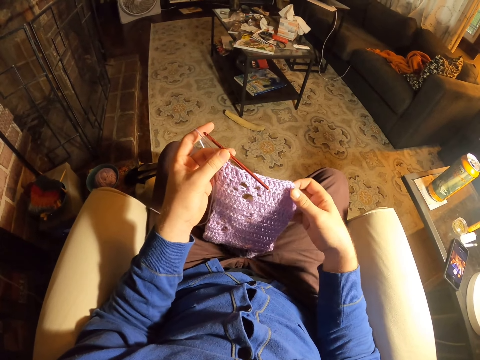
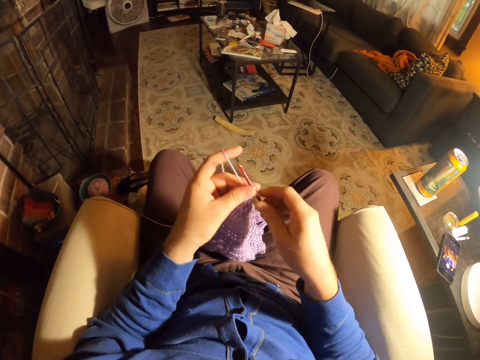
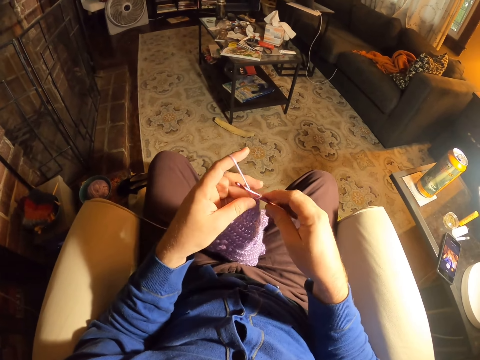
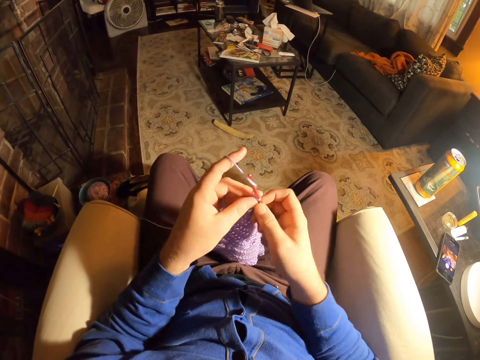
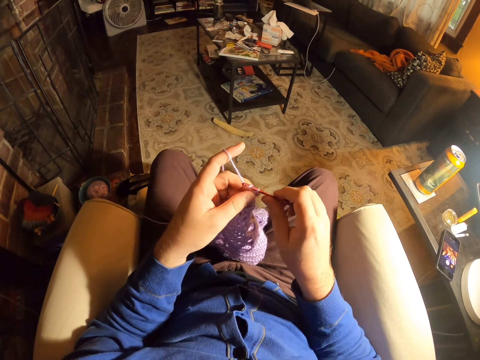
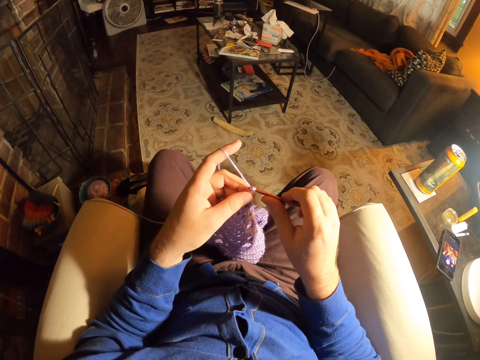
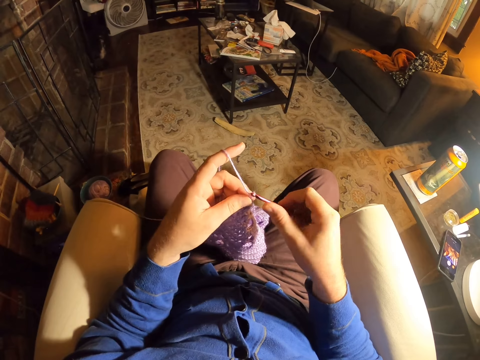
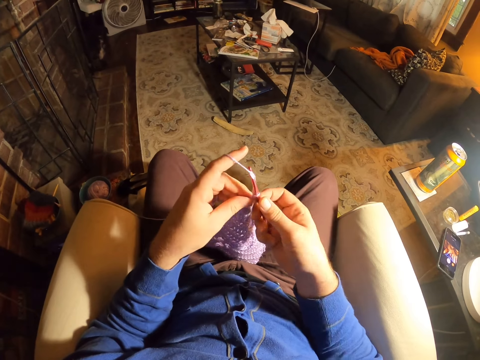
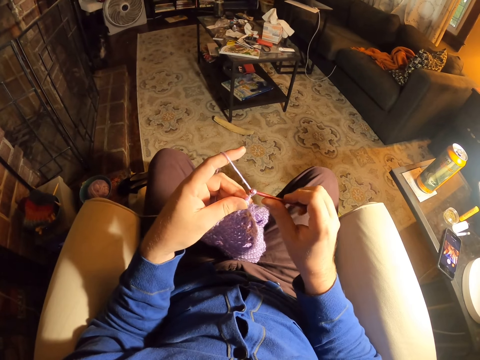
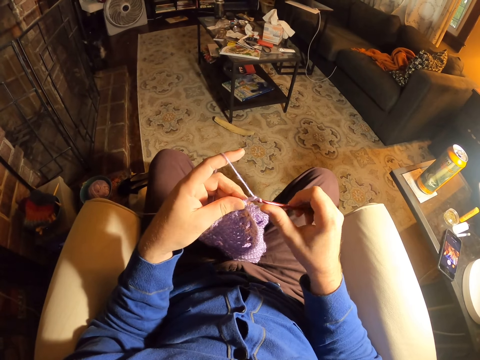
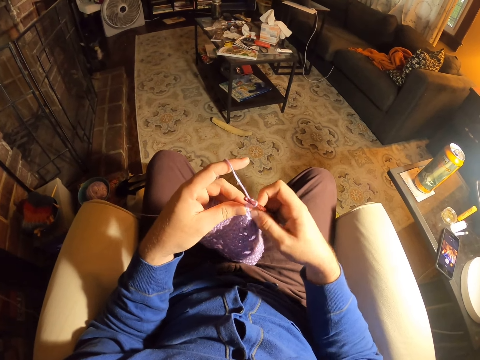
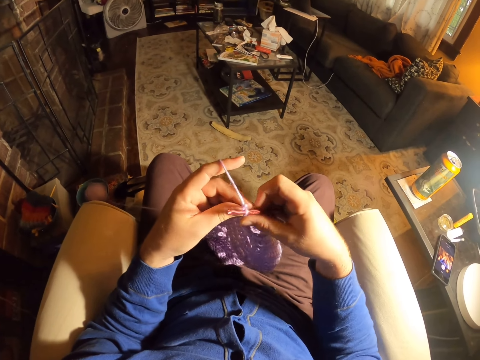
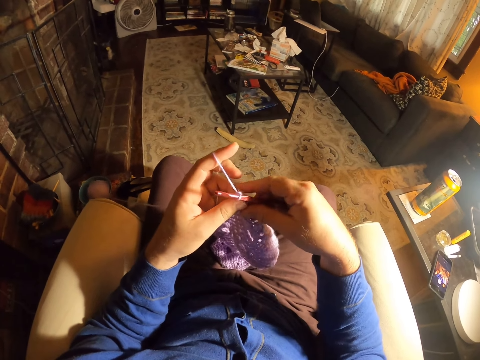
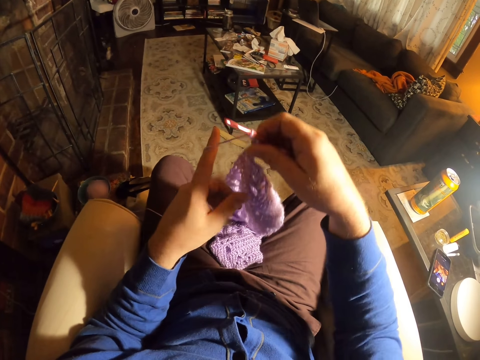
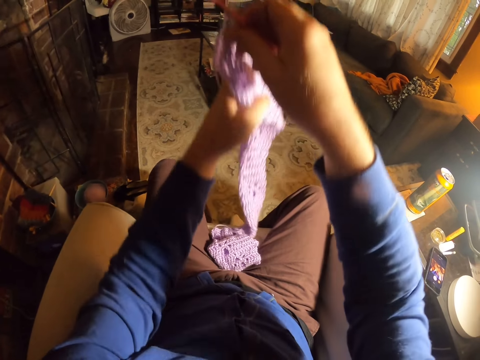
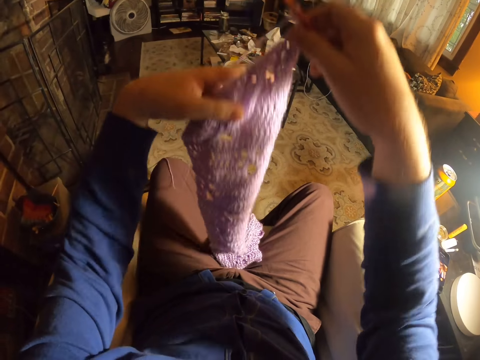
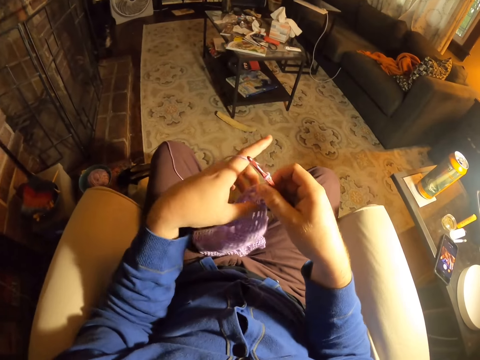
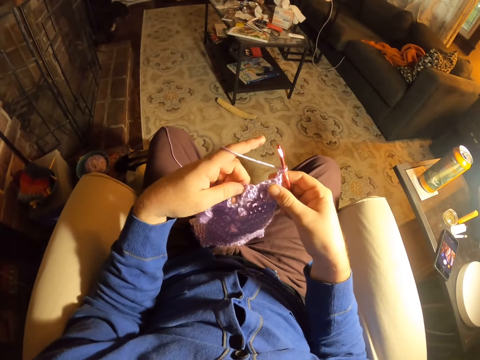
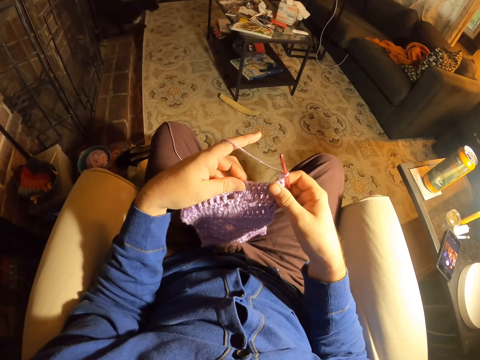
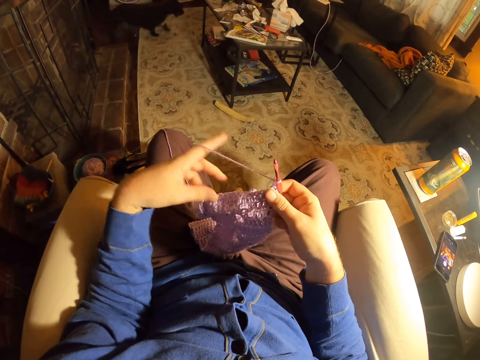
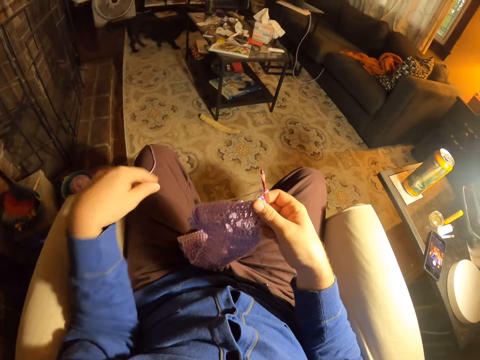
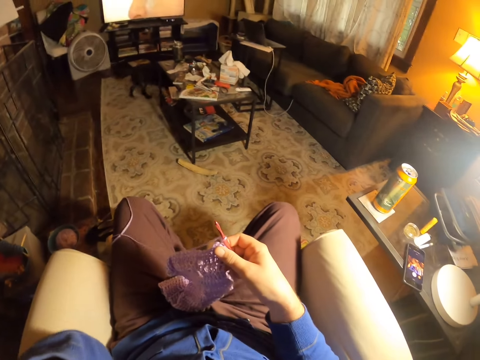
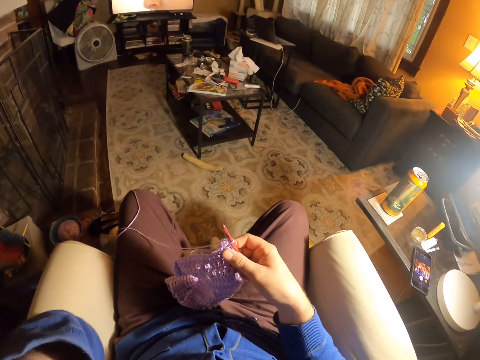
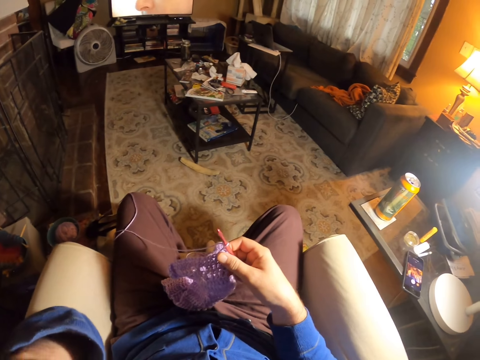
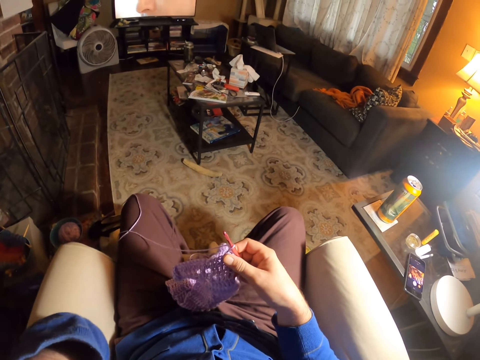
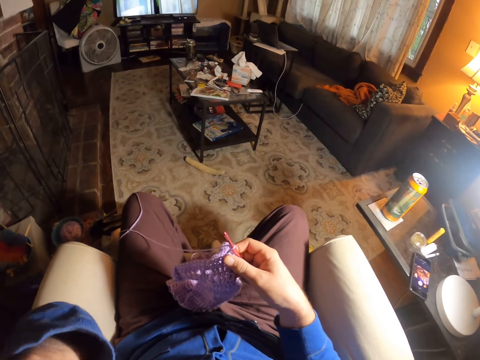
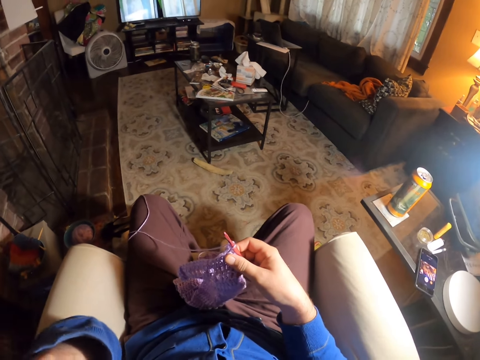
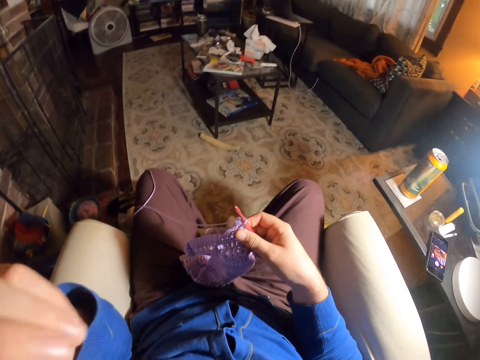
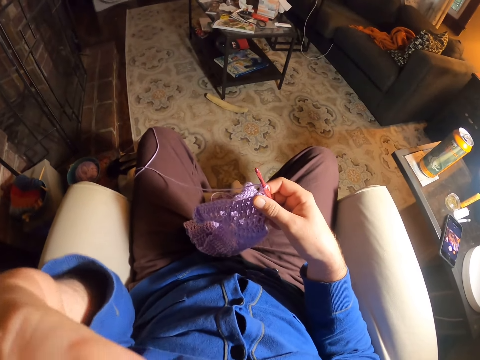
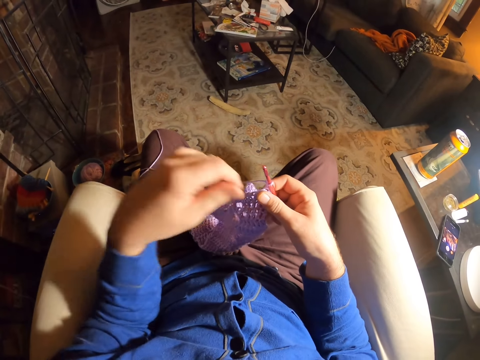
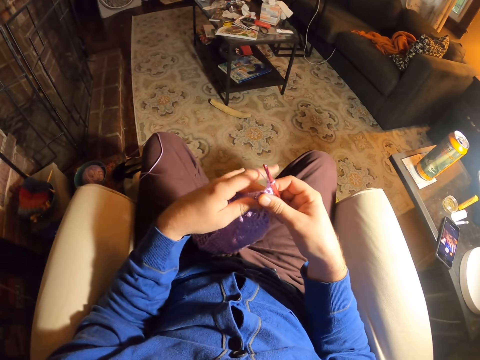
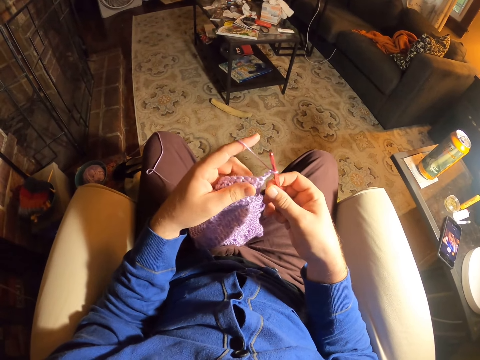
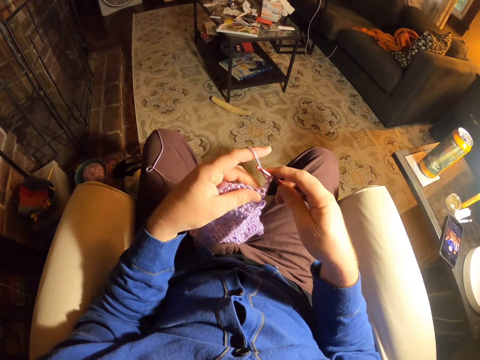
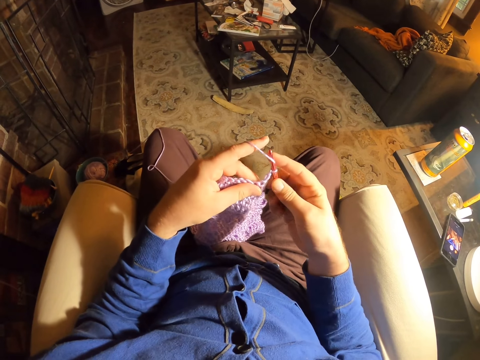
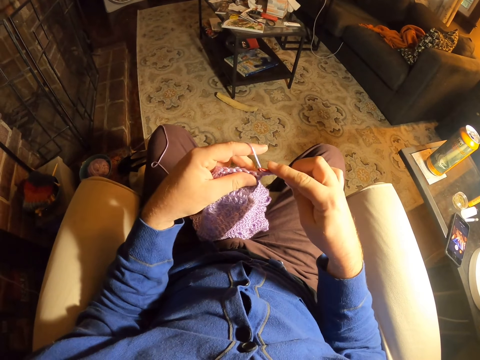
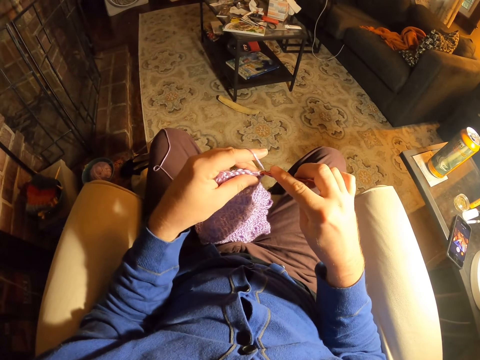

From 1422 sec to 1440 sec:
The camera wearer examines the fabric stitches. He switches the crochet needle to the other hand. He rolls thread around the crochet needle. He knits the fabric with the crochet needle. He rolls thread around the crochet needle. He knits the fabric with the crochet needle. He turns the fabric. He pulls his hand off the fabric. He lifts the fabric. He puts the fabric on the couch. He examines the fabric stitches. He unrolls yarn from the finger. He pulls the thread. He drops the thread on his thigh. He rubs his face. He holds something. He holds the fabric. He rolls thread around the crochet needle. He knits the fabric with the crochet needle.

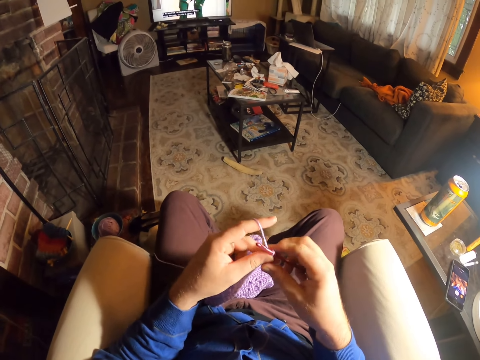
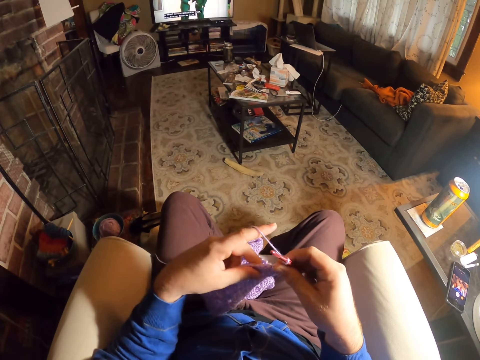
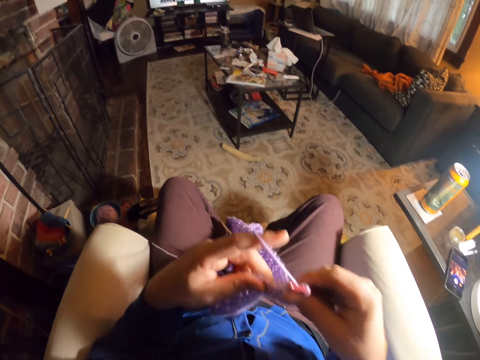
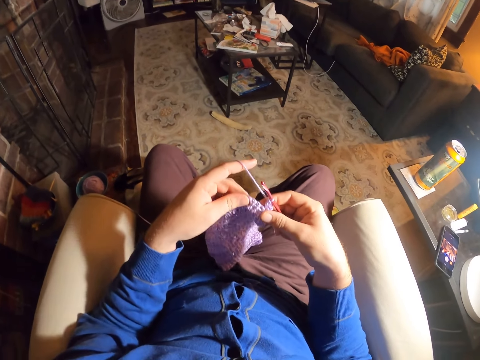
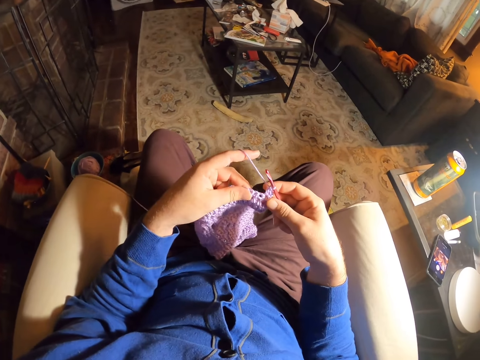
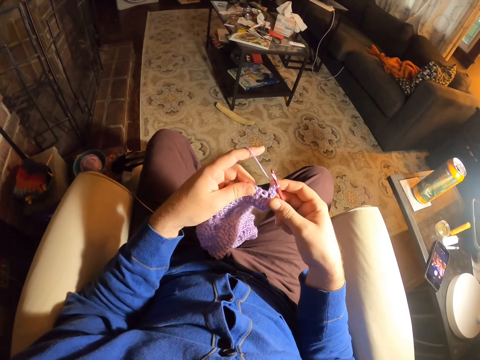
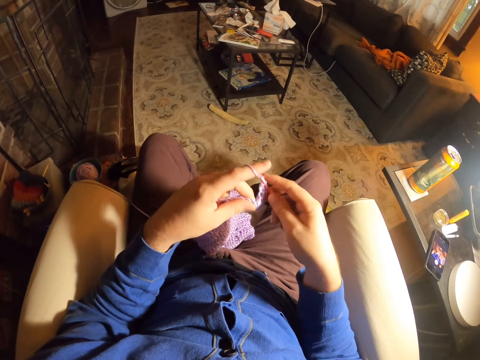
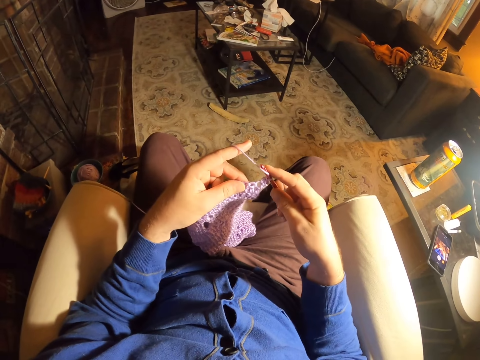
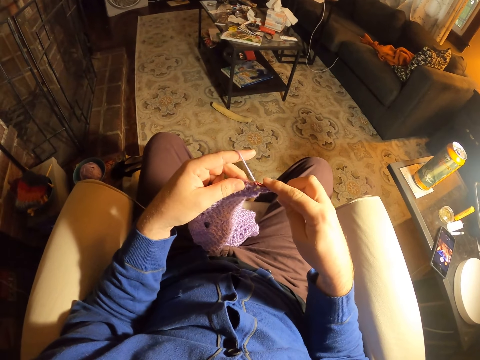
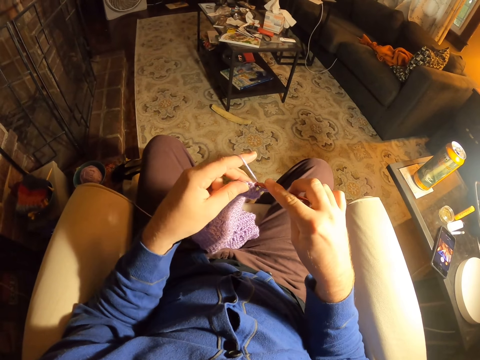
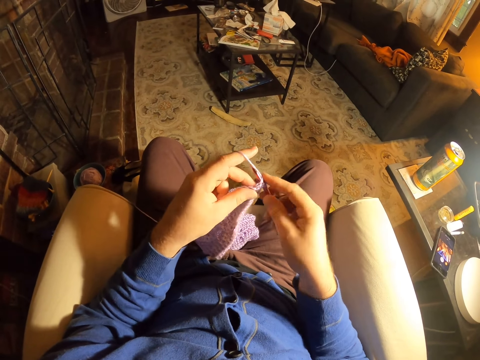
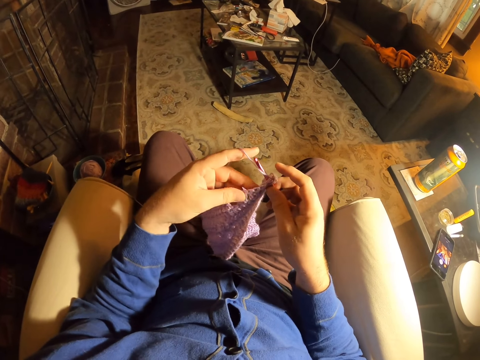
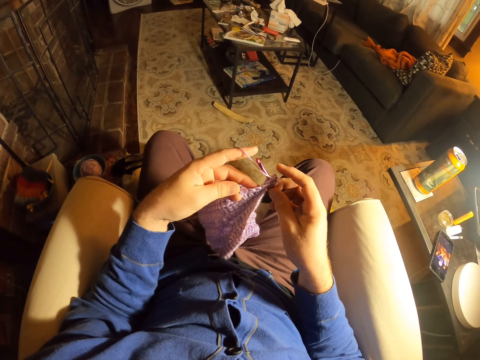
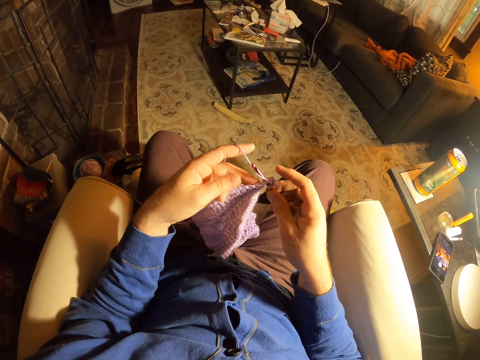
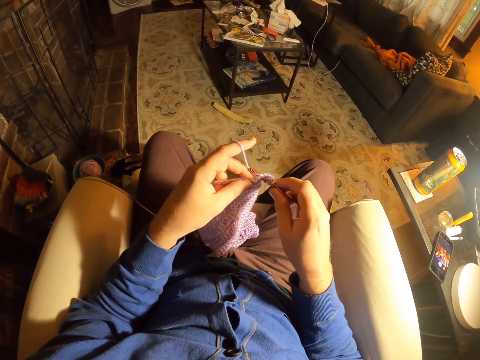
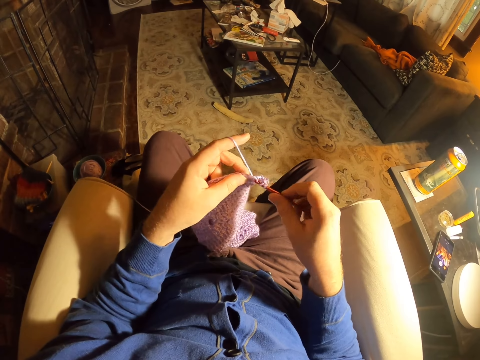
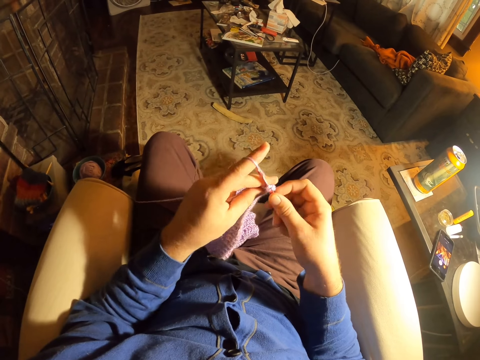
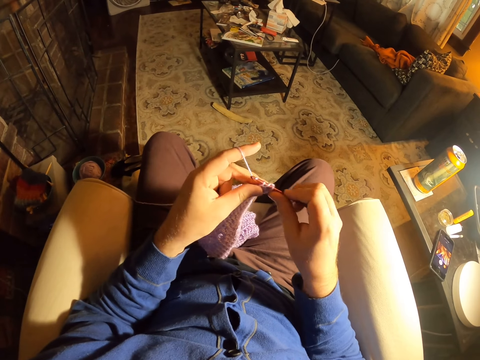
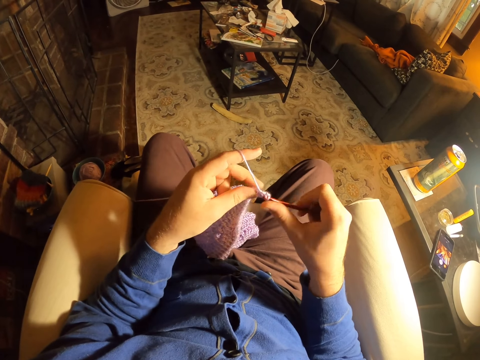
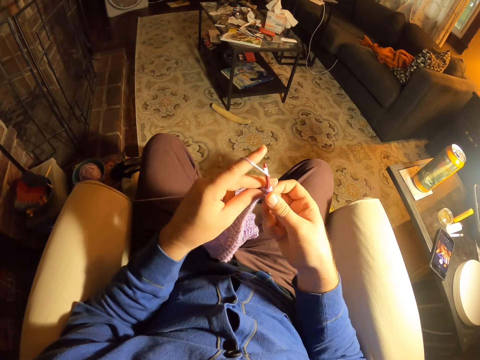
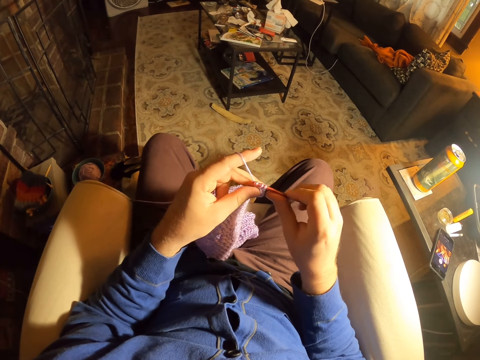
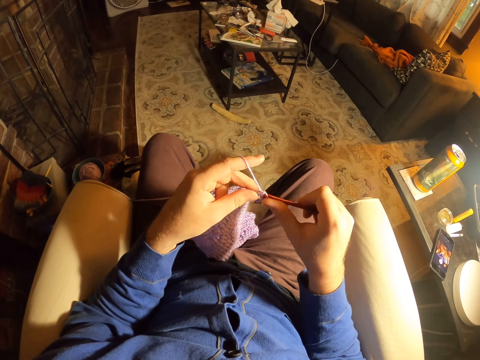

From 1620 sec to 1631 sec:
The camera wearer examines the fabric stitches. They lift up the fabric. They roll thread around the crochet needle. They knit the fabric with the crochet needle. They examine the fabric stitches. They knit the fabric with the crochet needle. They roll thread around the crochet needle. They knit the fabric with the crochet needle. They roll thread around the crochet needle. They knit the fabric with the crochet needle.
